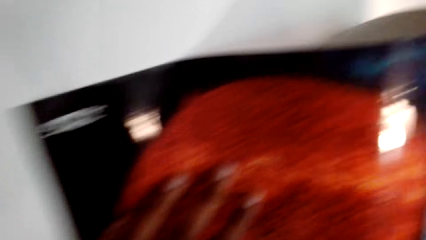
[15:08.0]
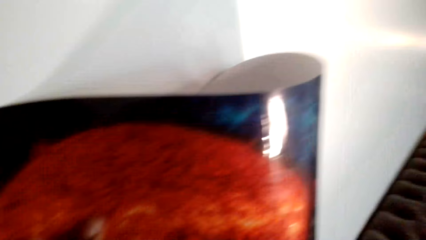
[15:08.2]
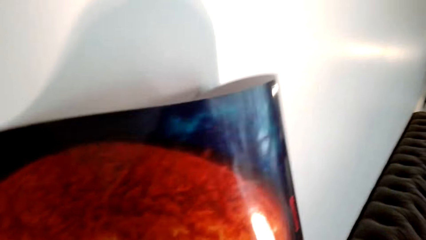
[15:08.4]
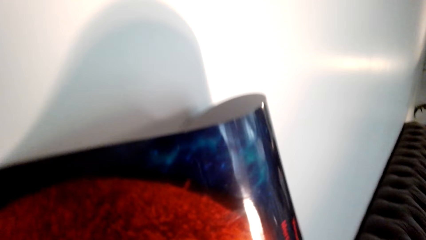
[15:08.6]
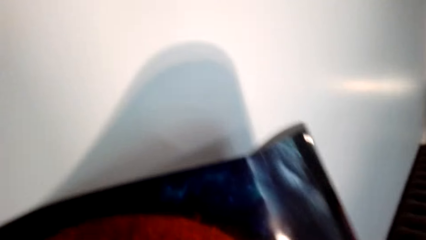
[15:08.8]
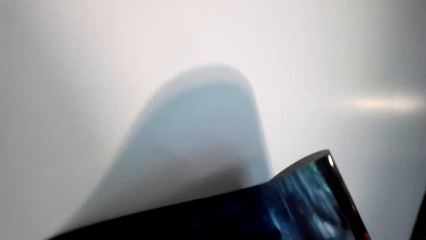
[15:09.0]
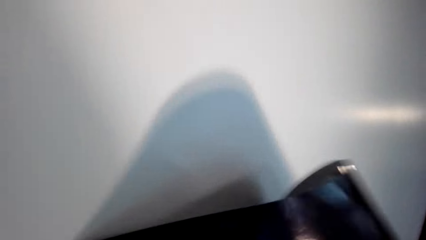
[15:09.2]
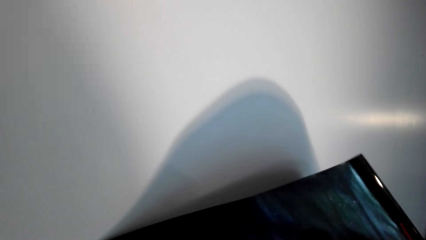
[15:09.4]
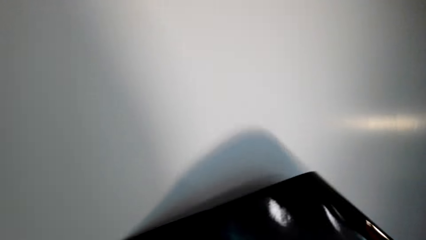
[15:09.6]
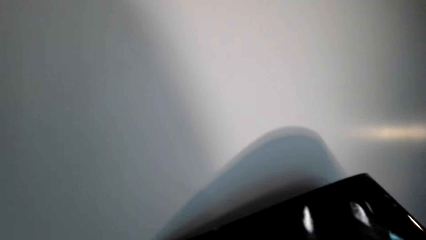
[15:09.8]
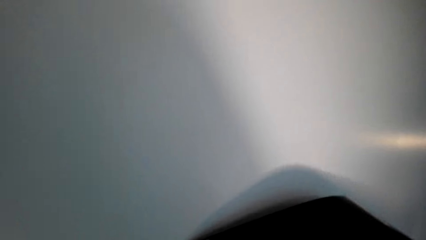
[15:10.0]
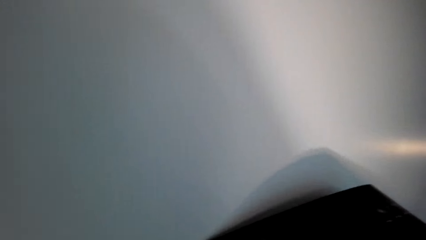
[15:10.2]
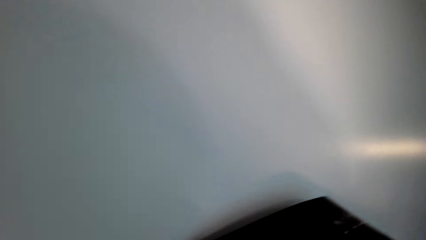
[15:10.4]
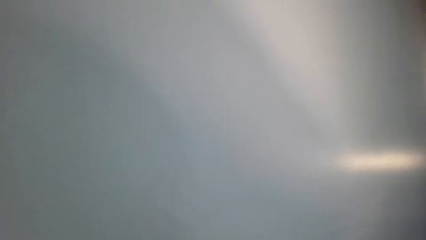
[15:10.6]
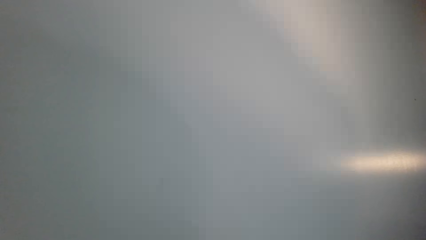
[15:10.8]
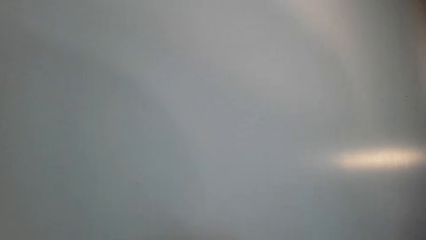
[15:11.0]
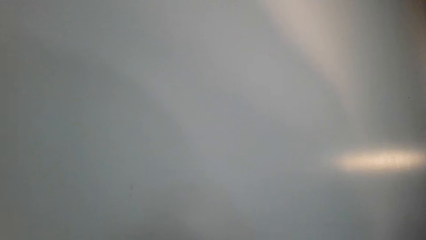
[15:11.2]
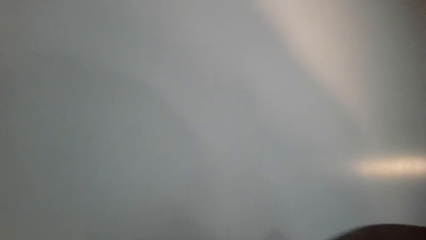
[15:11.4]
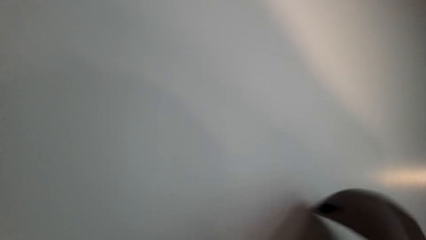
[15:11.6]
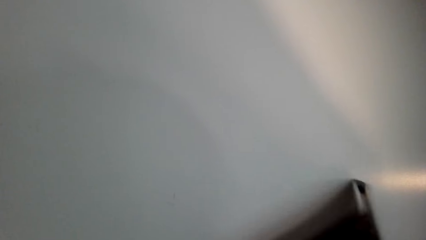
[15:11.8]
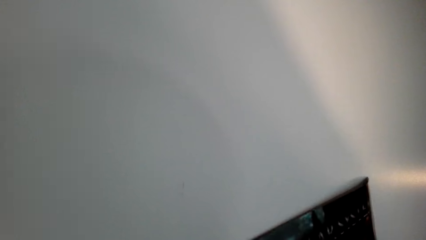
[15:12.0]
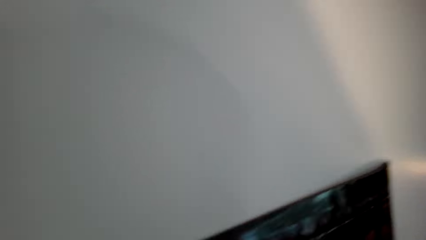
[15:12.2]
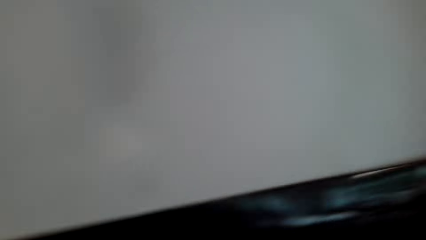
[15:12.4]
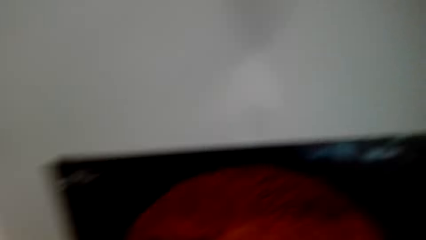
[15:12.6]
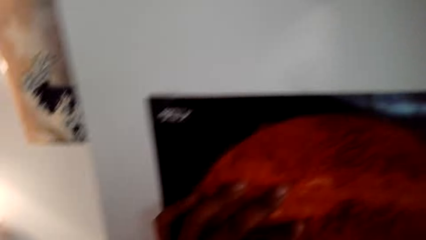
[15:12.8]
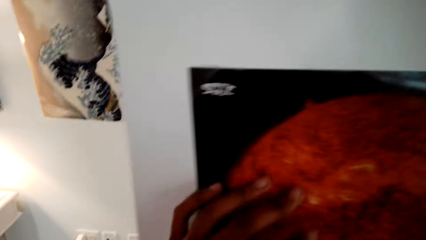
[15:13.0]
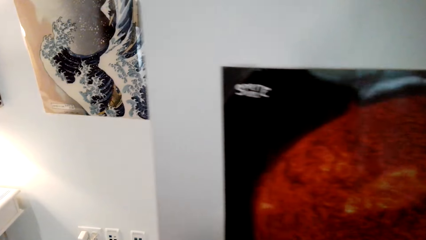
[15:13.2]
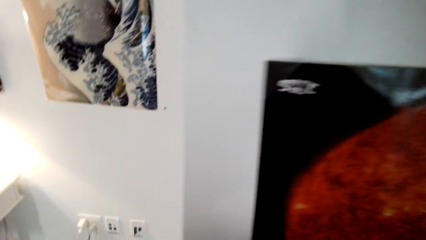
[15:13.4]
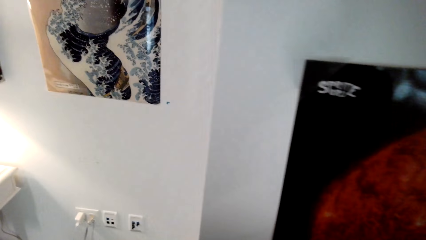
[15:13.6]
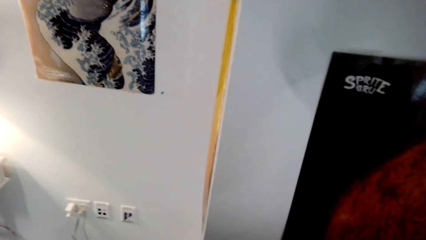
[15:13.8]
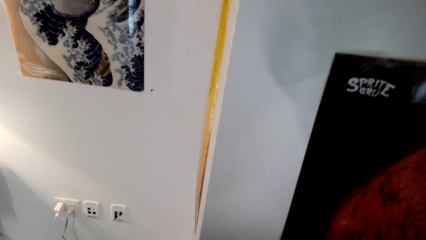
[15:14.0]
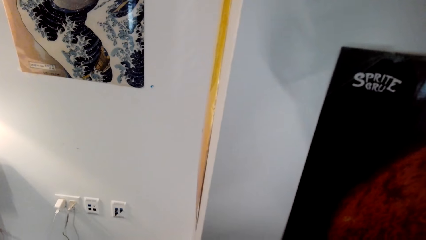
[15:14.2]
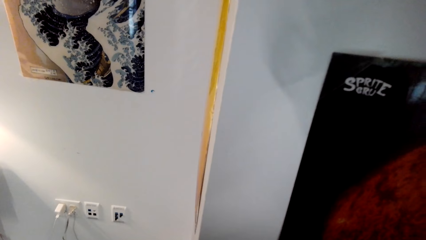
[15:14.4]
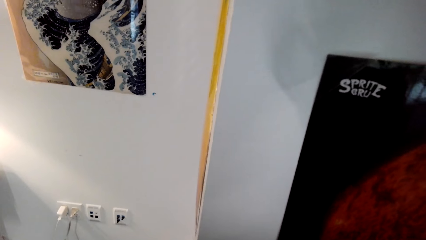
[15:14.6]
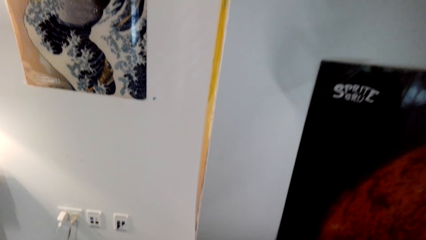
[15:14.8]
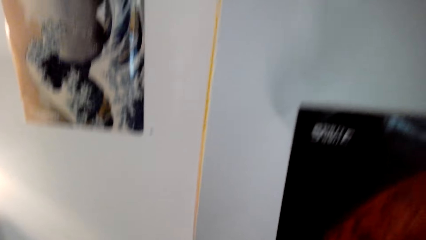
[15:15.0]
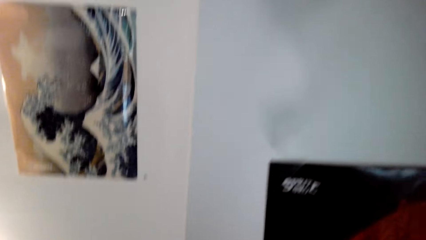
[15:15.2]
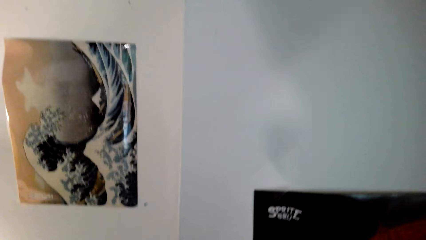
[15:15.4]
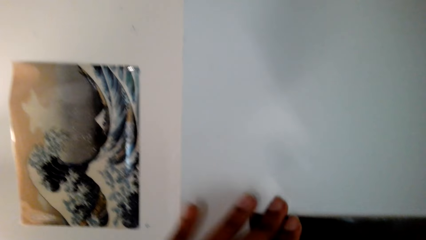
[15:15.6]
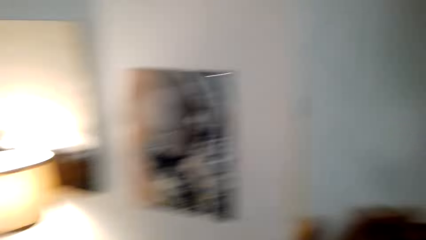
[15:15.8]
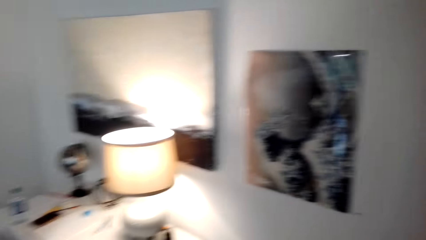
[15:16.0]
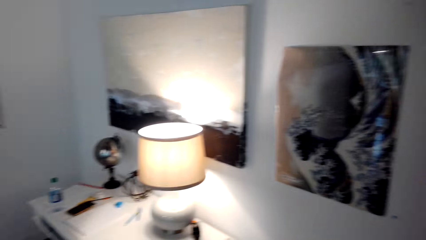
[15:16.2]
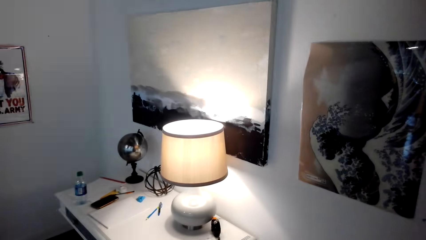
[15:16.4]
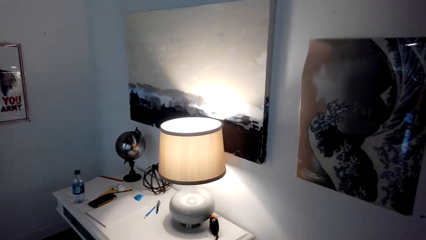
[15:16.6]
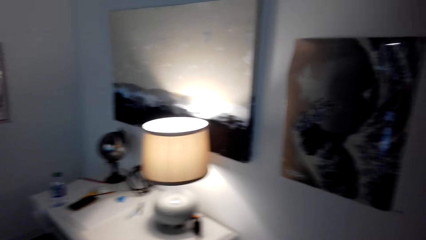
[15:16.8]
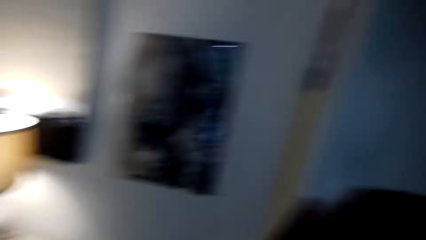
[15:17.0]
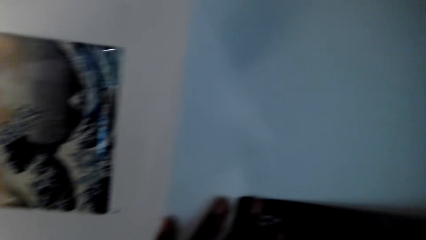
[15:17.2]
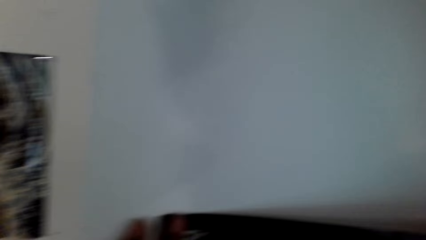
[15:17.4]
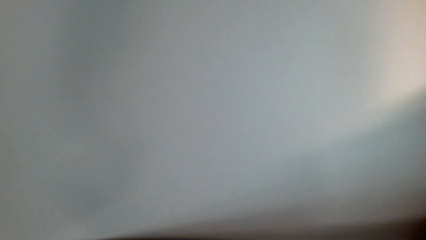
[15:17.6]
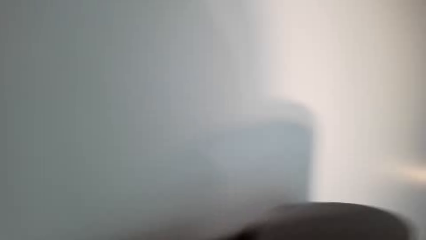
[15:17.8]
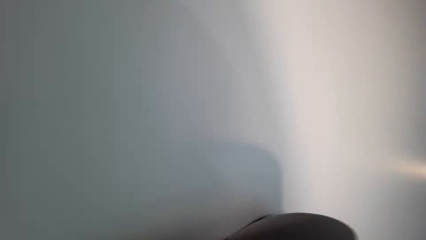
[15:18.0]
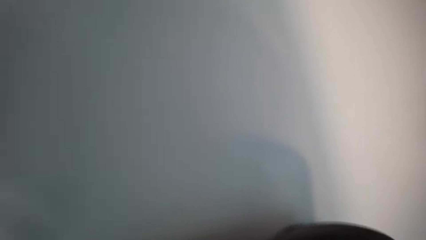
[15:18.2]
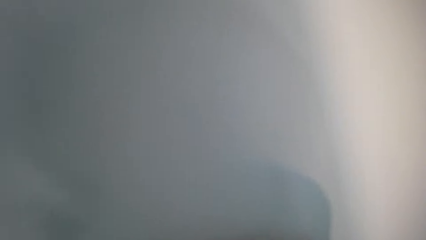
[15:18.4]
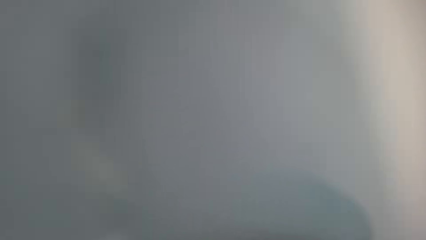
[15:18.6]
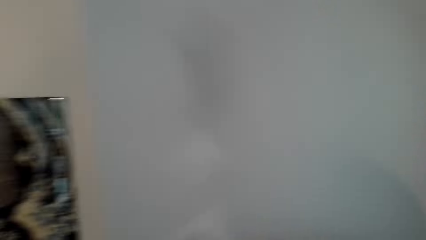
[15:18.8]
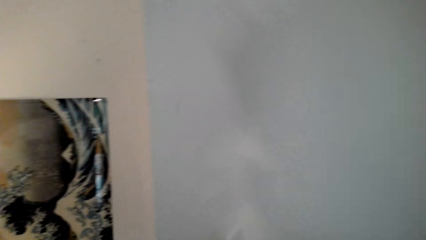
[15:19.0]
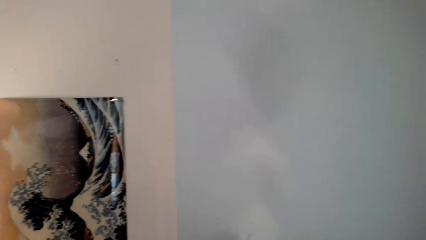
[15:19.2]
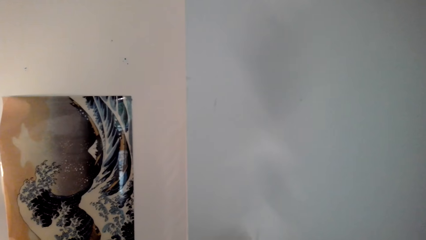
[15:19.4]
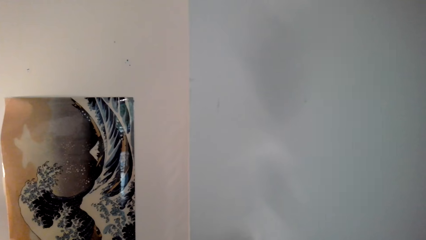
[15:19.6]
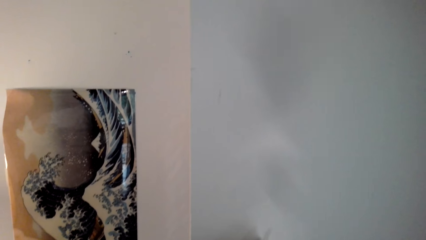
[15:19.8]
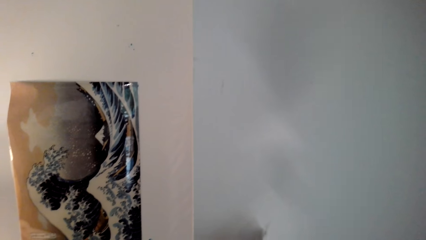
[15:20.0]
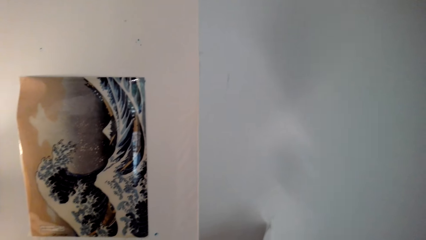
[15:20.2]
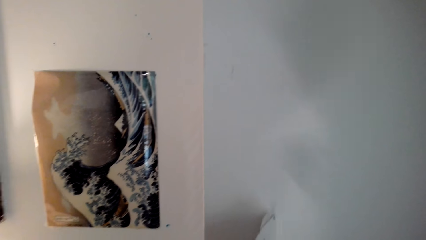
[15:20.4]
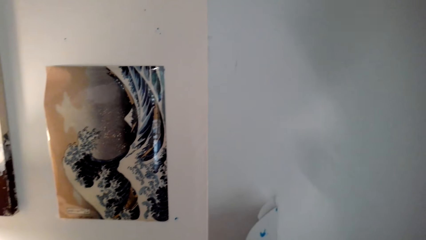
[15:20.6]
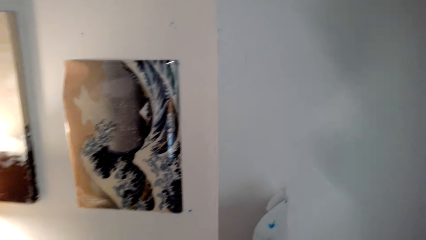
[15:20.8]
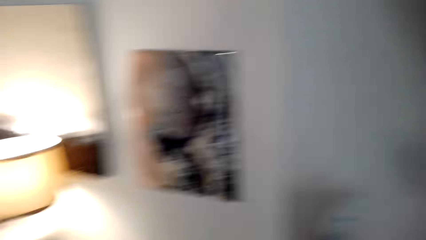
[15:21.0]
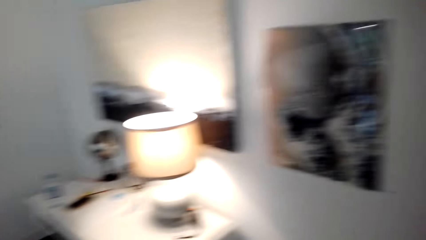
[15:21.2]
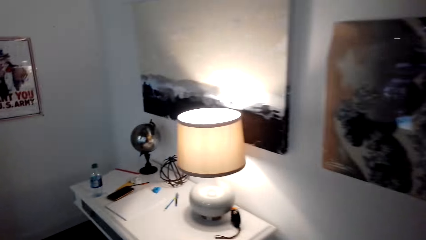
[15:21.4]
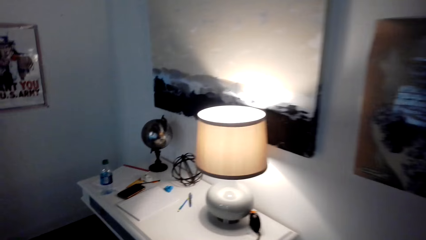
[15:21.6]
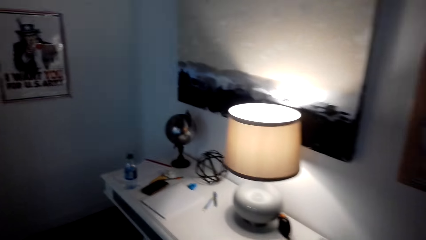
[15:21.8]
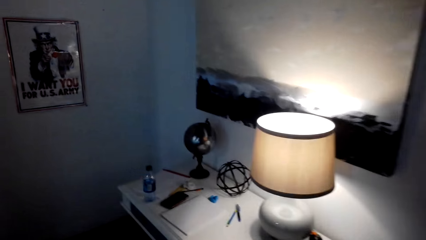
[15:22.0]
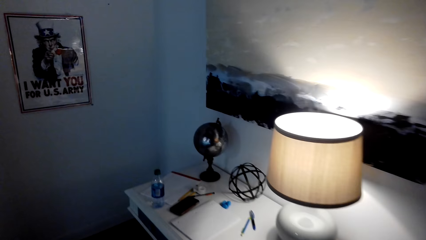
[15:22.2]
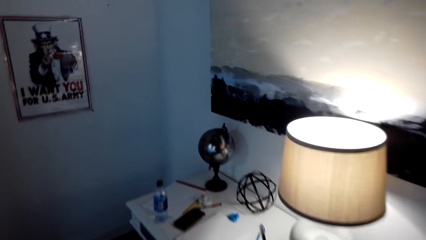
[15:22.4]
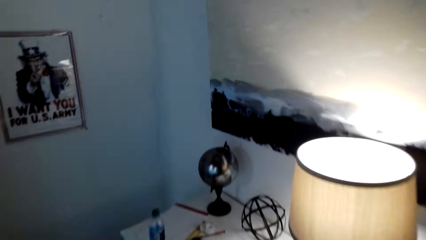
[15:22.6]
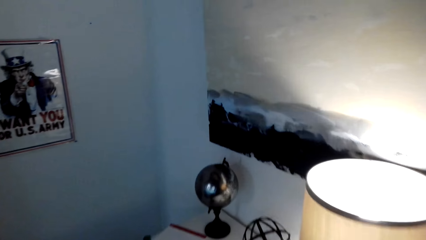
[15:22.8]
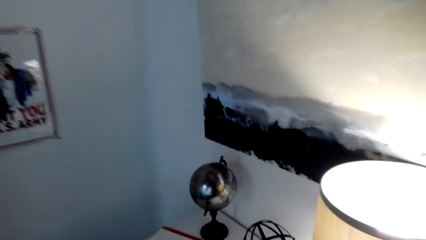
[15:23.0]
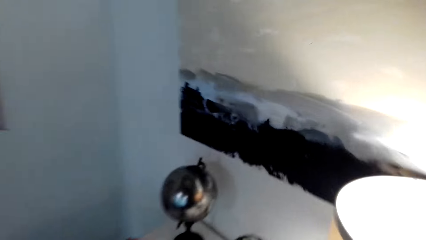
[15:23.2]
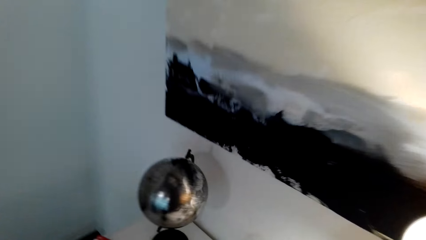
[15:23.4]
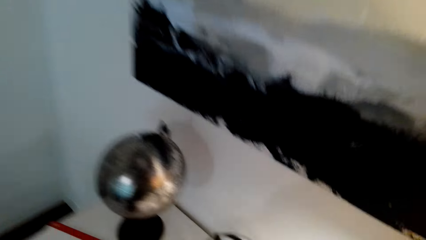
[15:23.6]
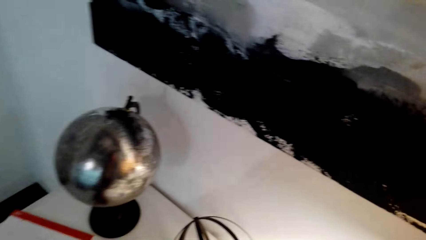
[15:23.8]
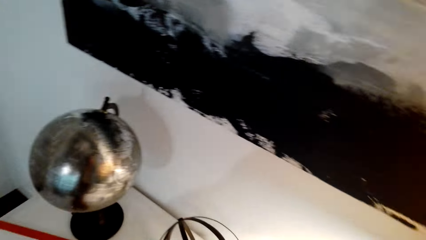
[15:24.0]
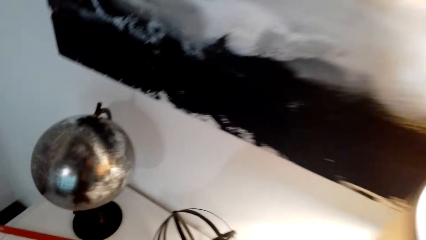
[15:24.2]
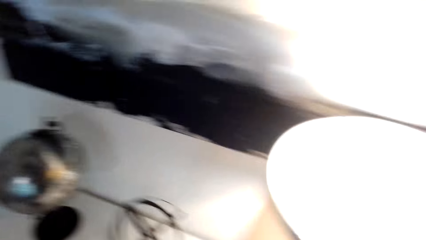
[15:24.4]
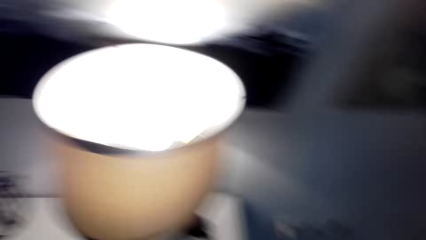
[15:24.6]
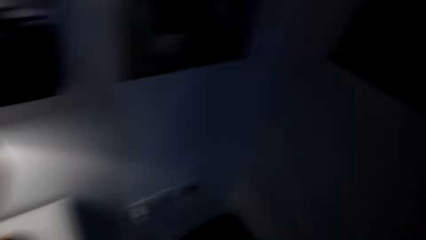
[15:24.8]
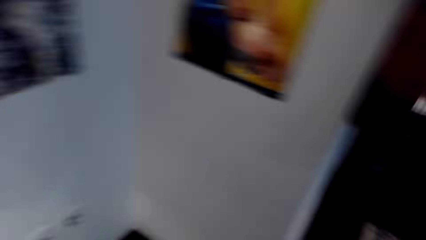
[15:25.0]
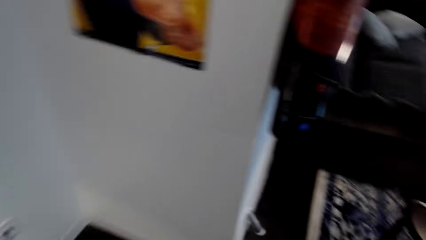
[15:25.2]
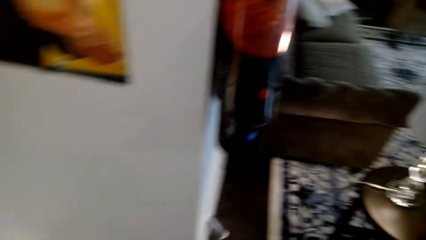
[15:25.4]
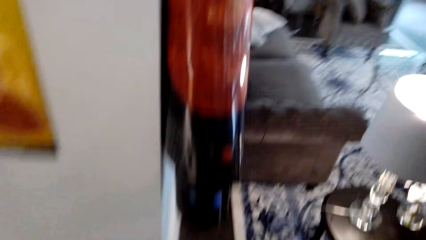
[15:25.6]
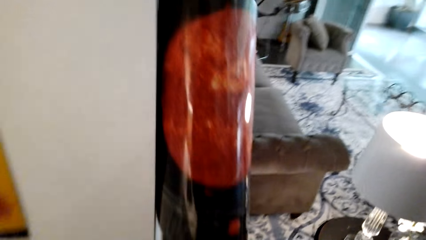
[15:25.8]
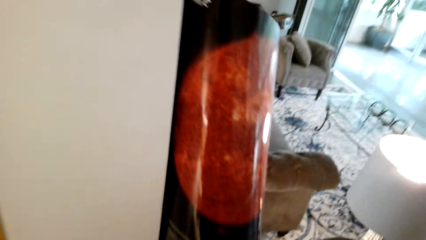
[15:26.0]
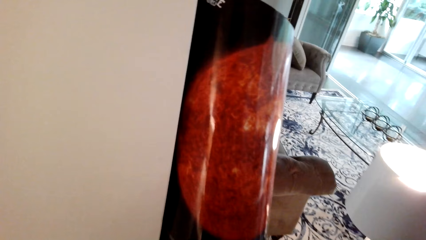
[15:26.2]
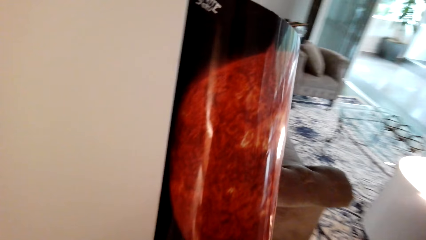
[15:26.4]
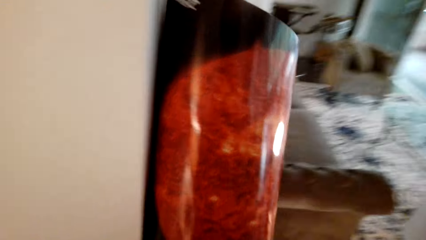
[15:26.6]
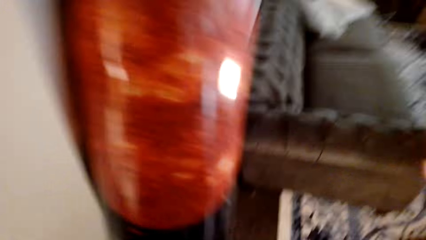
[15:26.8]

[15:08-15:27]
The camera wearer spreads the poster. They put the poster on the wall. They pick up sellotape.
